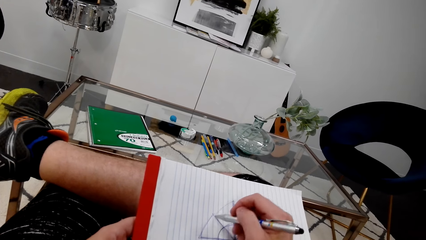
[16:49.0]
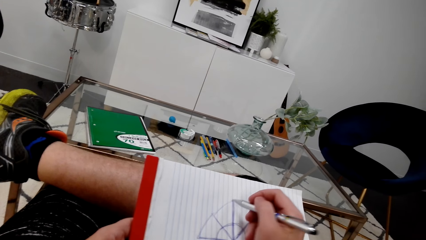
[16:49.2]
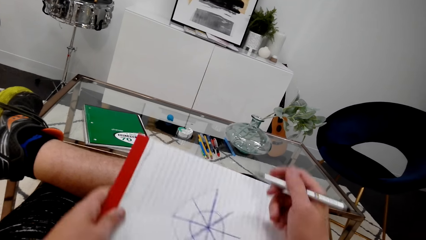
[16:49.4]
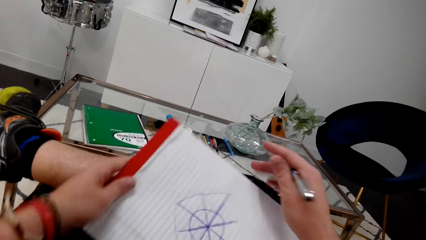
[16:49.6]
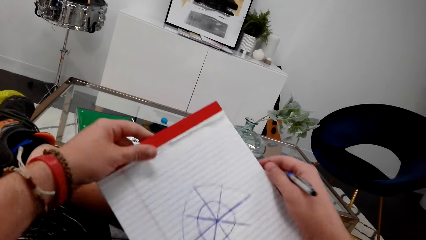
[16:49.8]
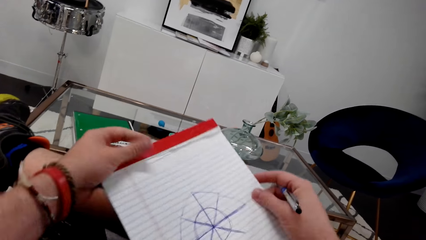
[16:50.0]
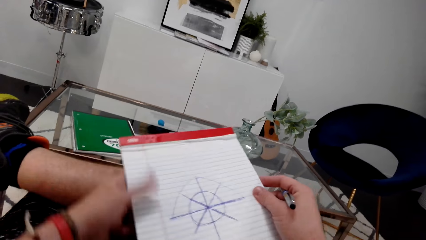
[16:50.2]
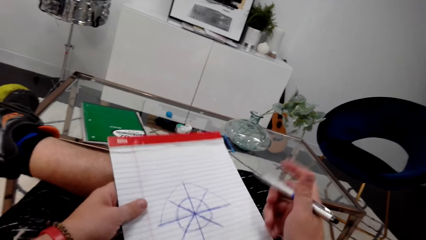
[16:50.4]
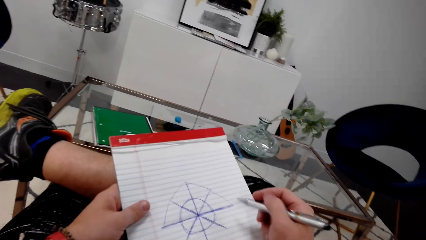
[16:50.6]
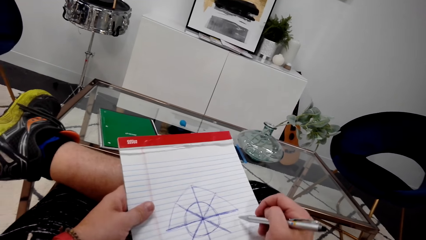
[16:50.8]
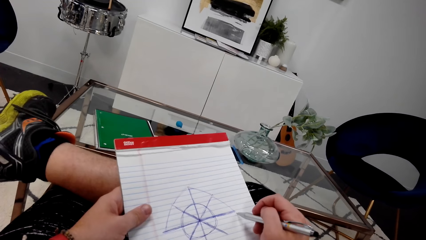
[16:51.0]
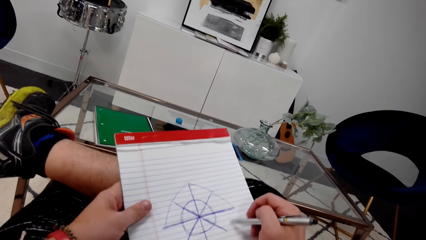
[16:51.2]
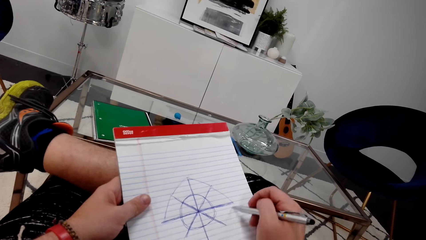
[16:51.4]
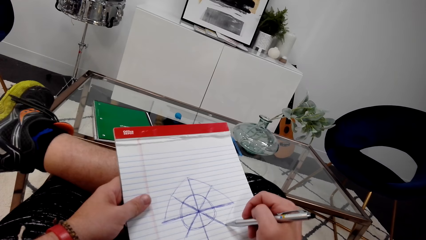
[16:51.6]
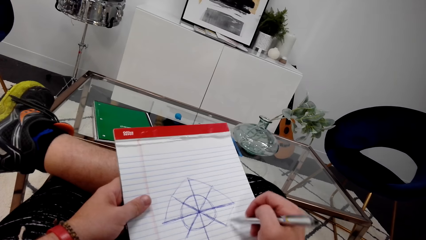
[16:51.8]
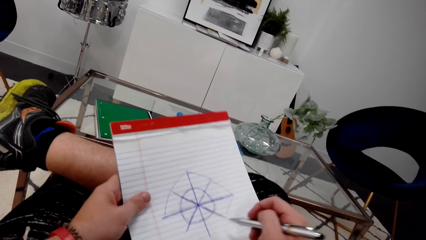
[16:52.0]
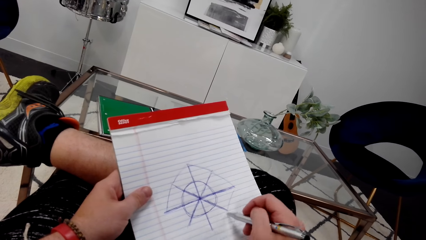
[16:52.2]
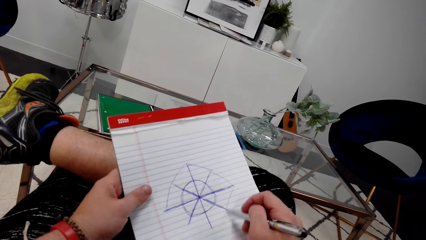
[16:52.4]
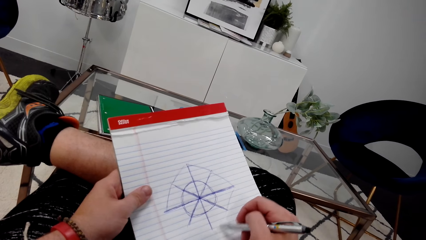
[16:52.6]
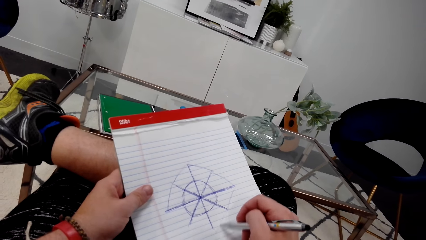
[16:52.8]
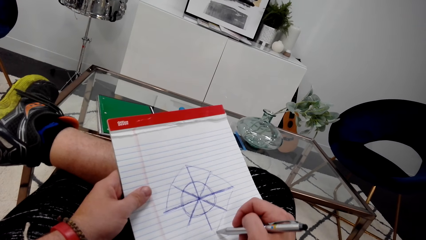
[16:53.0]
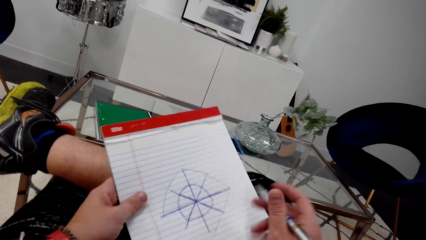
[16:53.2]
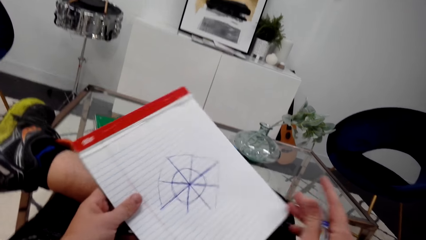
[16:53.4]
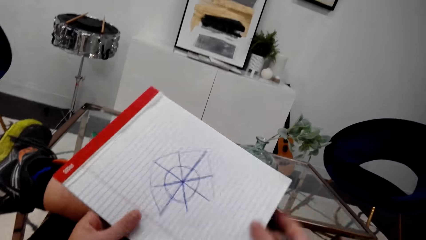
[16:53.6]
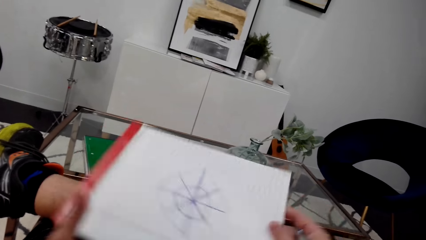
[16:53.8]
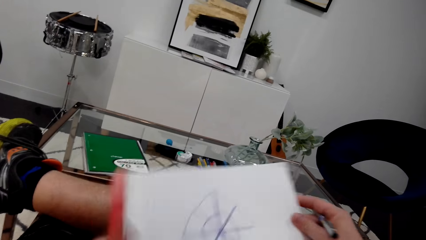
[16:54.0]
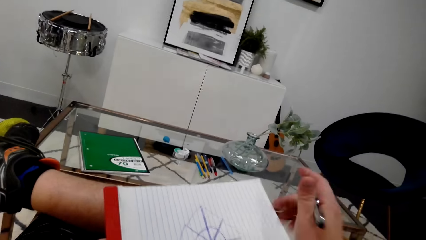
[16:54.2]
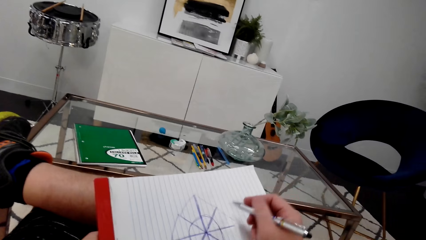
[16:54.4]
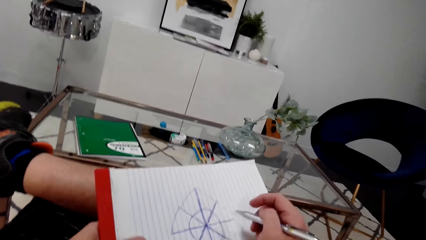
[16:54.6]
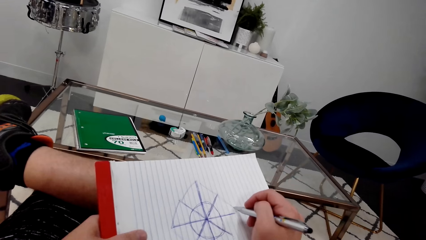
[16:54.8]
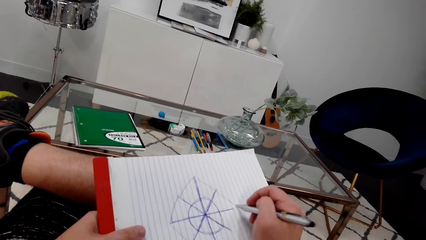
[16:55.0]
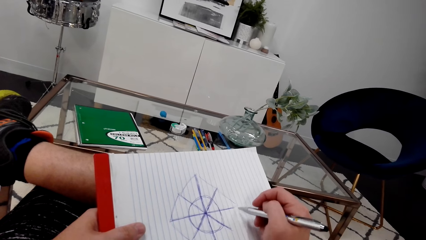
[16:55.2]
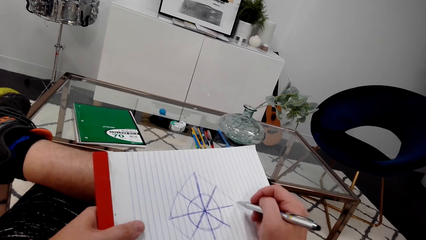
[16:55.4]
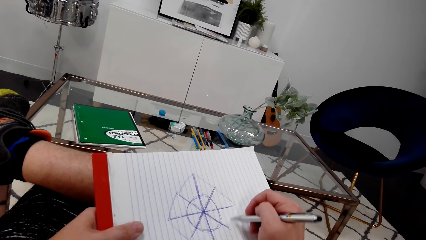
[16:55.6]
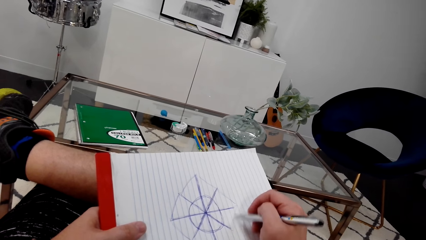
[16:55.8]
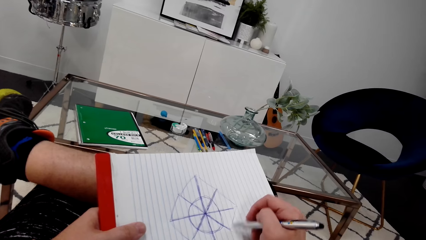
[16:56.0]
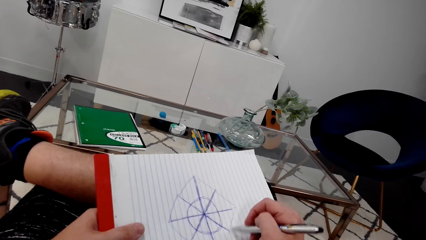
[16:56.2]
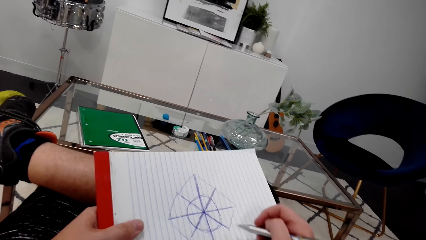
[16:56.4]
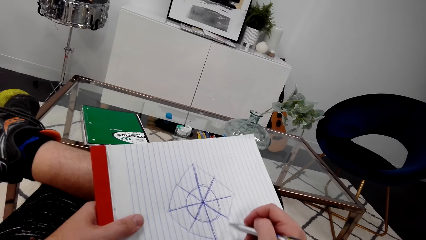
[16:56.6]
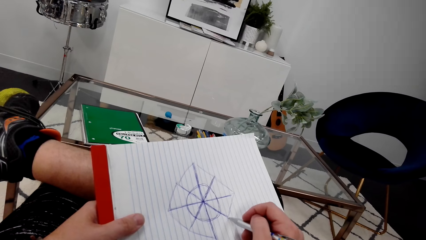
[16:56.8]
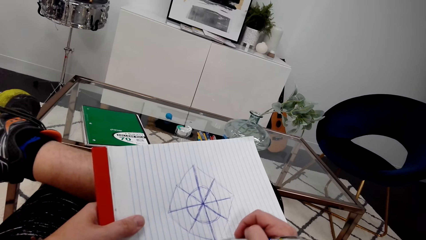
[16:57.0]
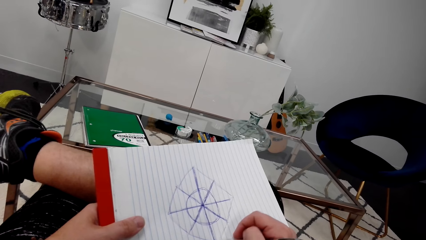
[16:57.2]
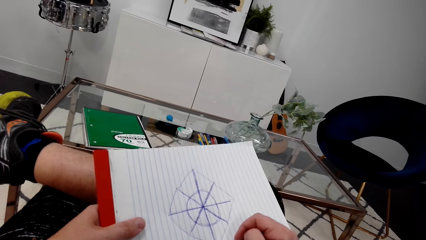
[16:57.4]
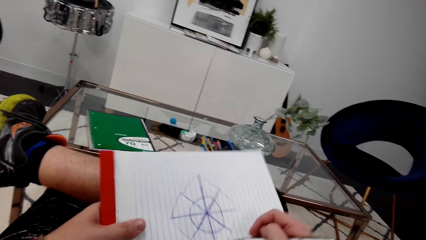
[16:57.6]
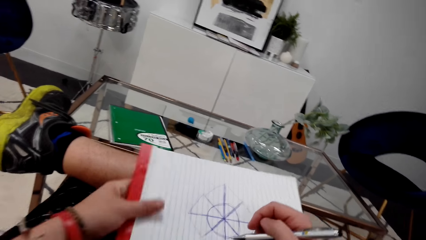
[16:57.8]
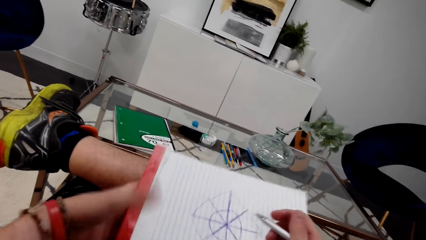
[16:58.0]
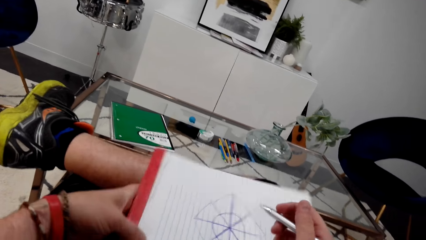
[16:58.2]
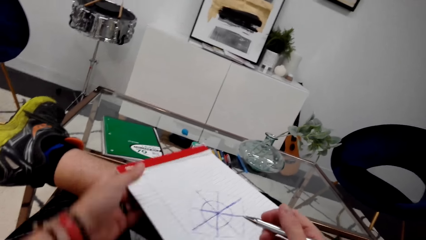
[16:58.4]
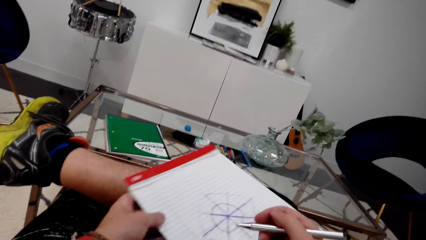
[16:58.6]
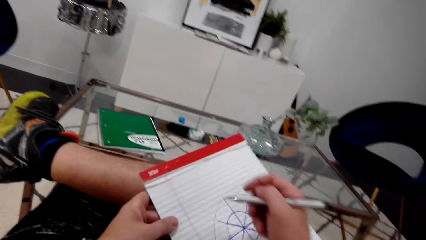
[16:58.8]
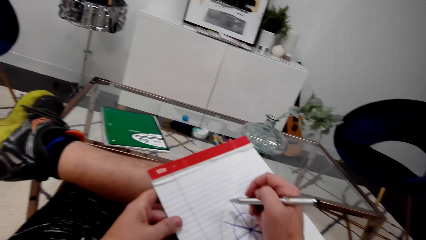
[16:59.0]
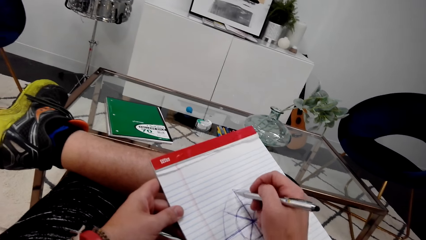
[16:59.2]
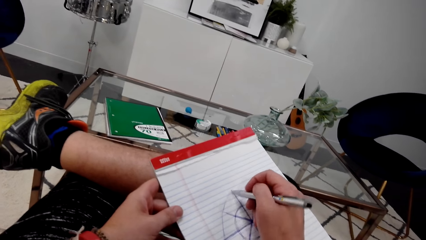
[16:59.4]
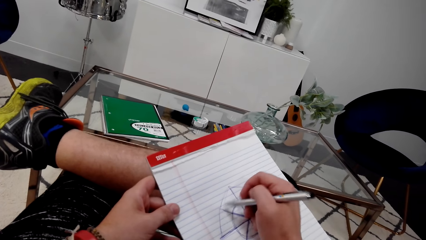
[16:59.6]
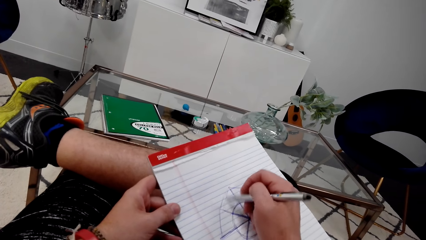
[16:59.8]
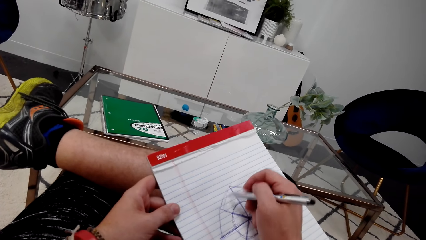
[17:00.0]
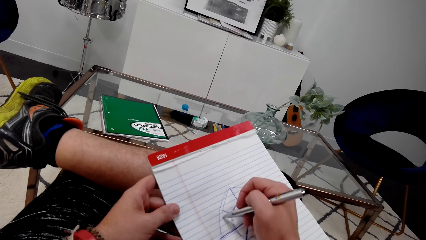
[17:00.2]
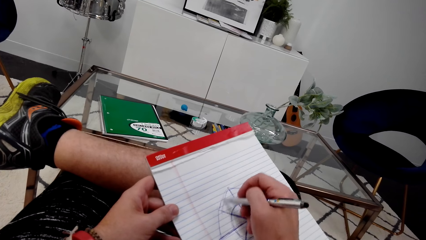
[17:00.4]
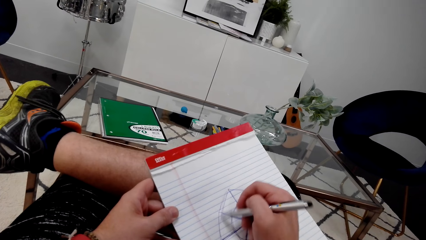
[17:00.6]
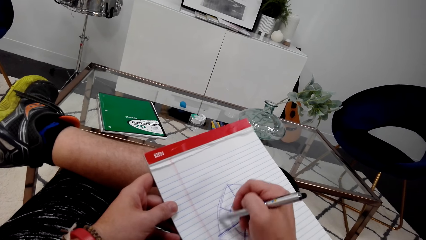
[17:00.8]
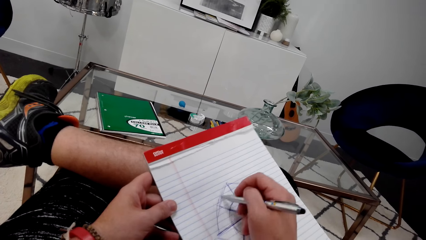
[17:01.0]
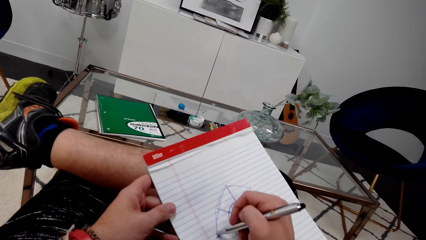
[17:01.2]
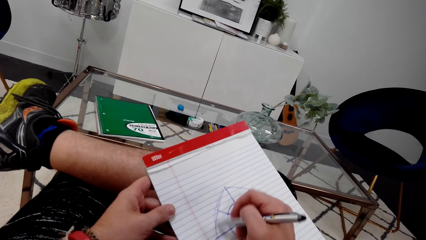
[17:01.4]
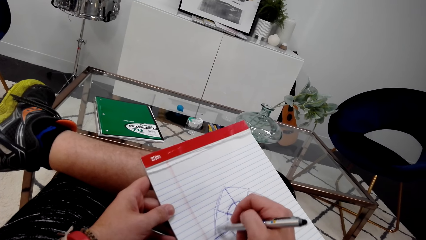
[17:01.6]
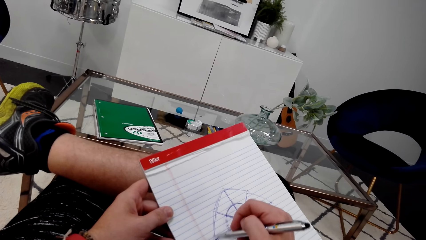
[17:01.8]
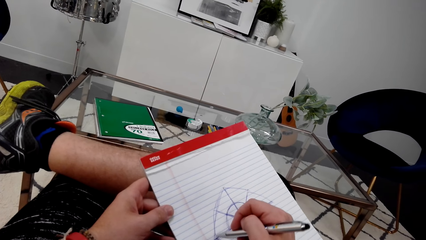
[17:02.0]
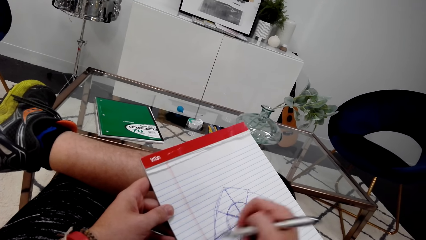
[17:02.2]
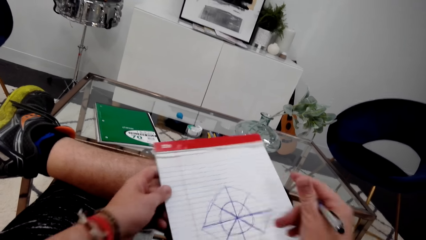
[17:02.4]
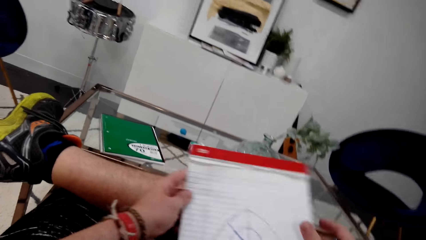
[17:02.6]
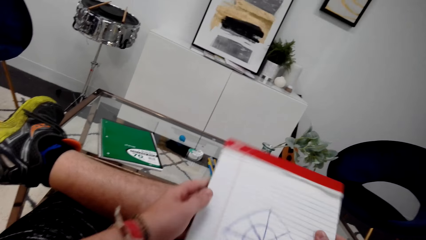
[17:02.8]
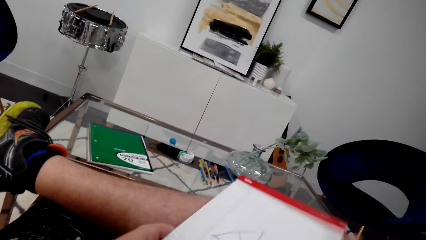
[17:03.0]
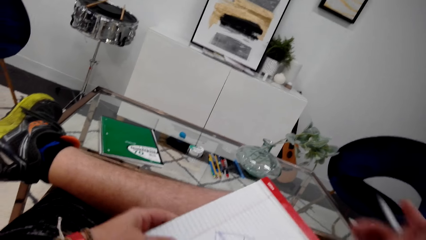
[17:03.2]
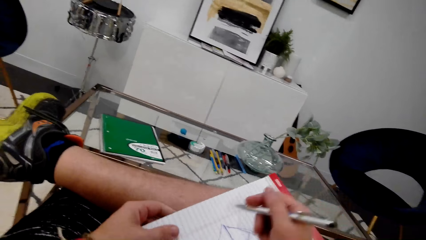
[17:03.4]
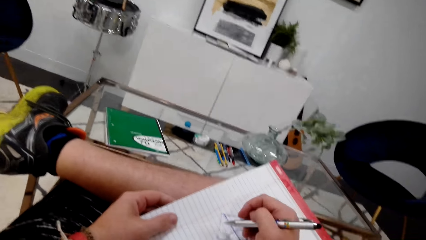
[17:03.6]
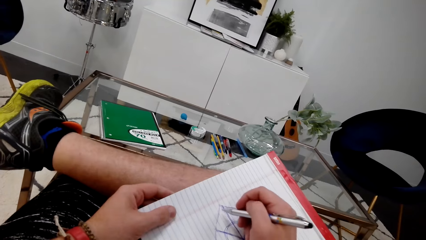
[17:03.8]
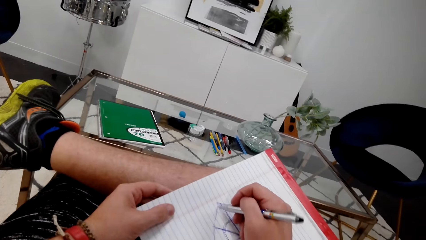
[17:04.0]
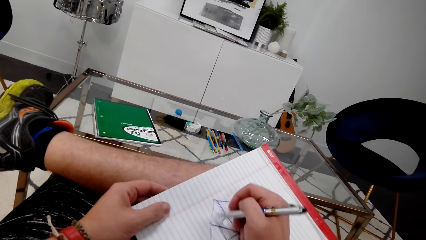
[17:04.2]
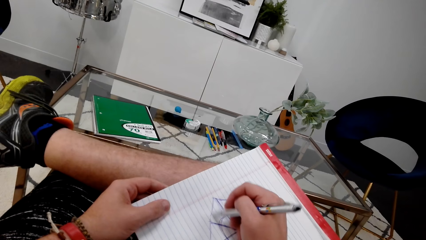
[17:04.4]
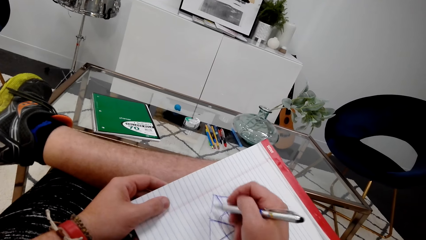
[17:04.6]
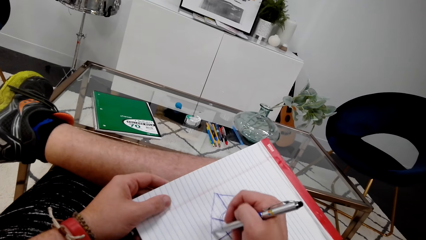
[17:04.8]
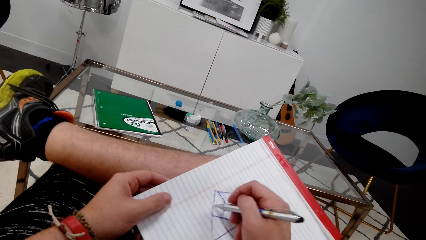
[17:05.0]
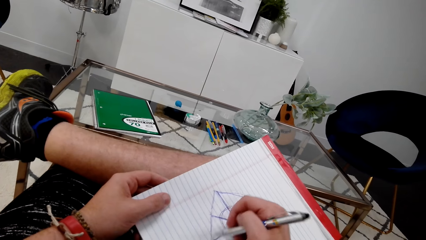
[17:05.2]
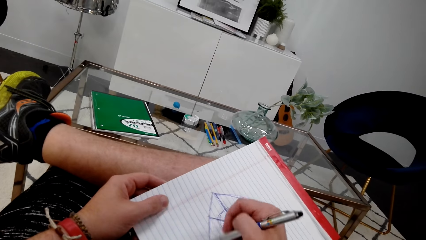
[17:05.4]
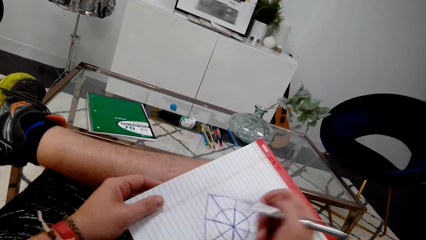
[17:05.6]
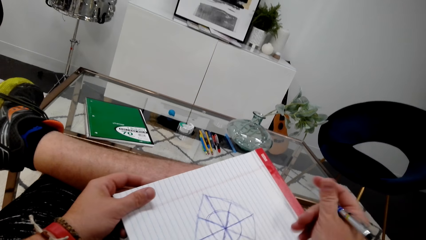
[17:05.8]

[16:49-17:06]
The camera wearer turns the book. They draw. They turn the book. They draw. They turn the book. They draw.
